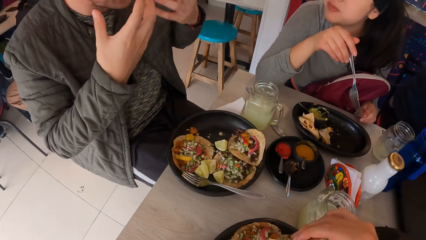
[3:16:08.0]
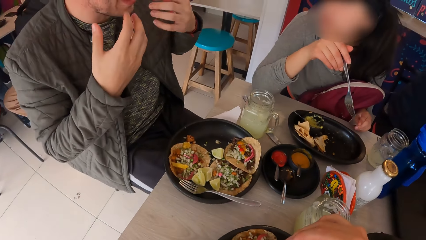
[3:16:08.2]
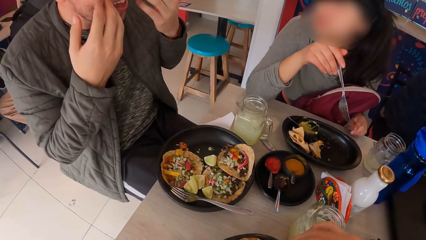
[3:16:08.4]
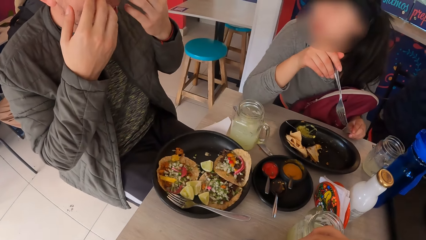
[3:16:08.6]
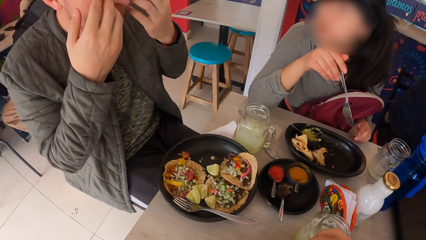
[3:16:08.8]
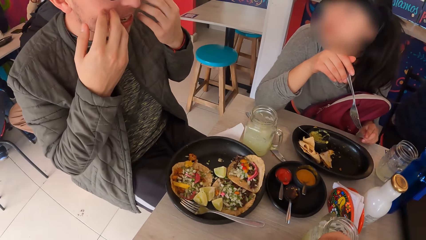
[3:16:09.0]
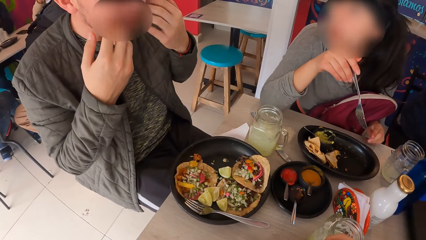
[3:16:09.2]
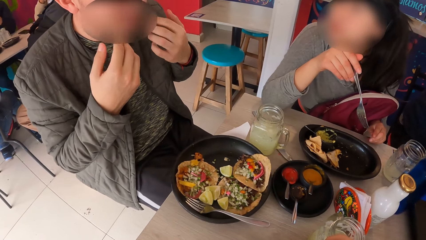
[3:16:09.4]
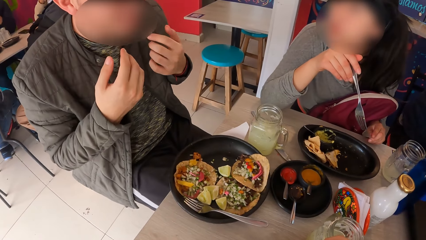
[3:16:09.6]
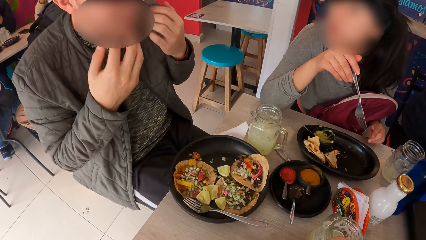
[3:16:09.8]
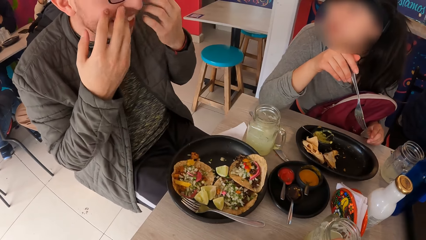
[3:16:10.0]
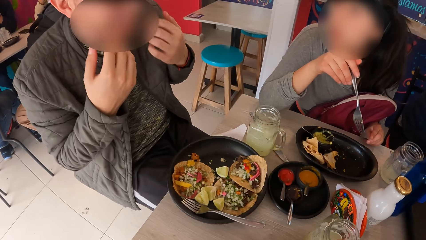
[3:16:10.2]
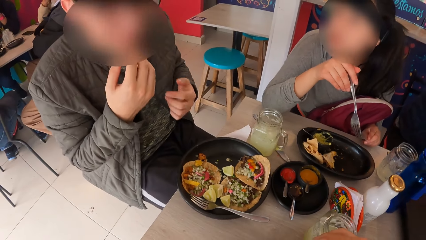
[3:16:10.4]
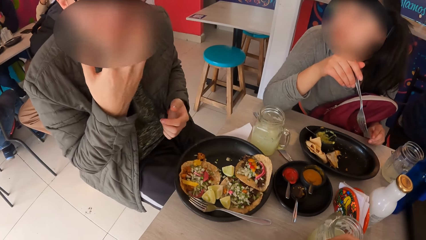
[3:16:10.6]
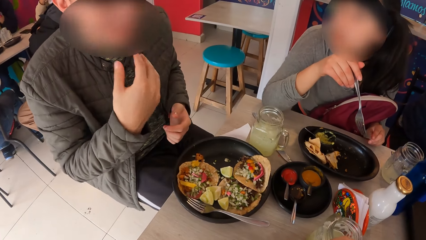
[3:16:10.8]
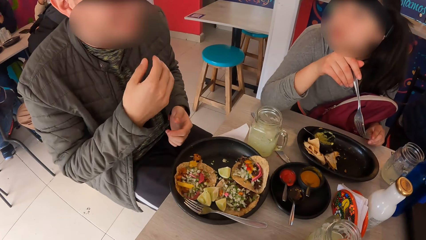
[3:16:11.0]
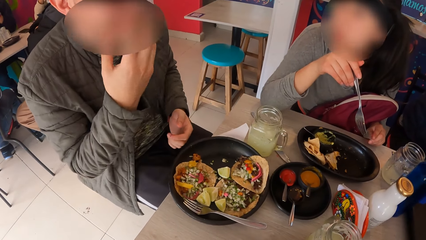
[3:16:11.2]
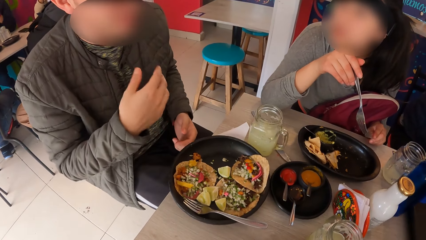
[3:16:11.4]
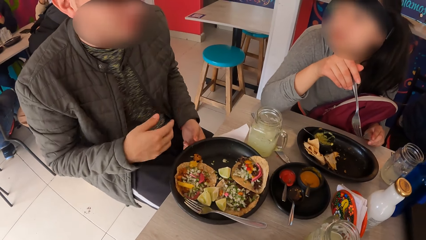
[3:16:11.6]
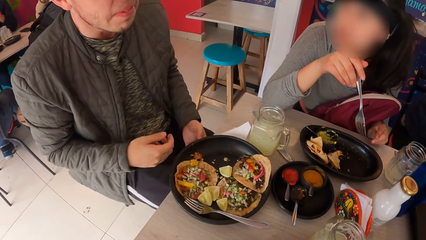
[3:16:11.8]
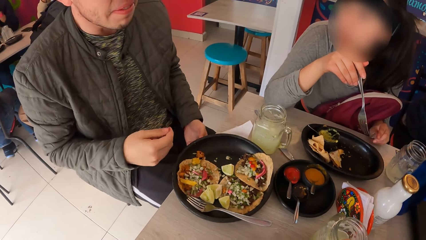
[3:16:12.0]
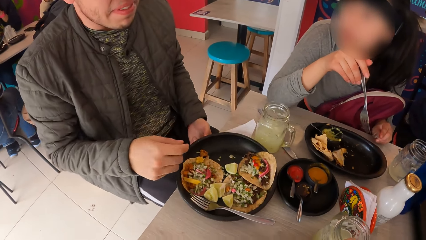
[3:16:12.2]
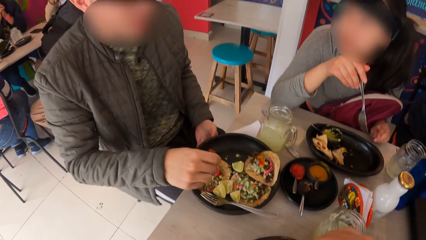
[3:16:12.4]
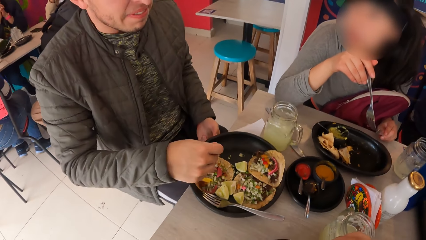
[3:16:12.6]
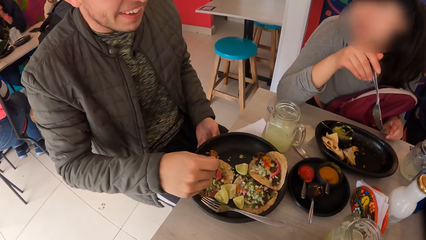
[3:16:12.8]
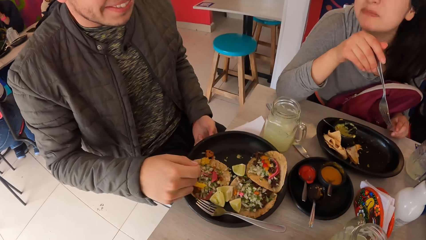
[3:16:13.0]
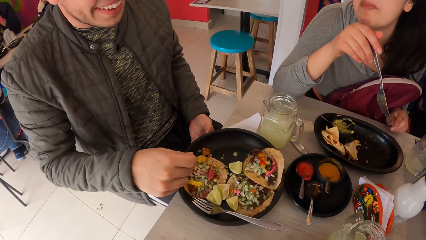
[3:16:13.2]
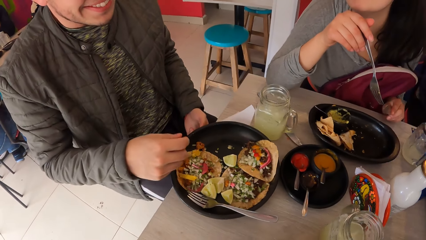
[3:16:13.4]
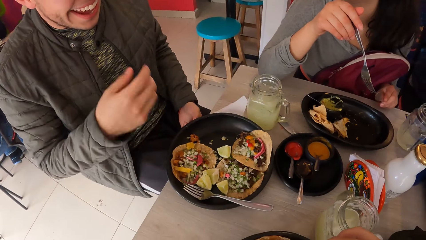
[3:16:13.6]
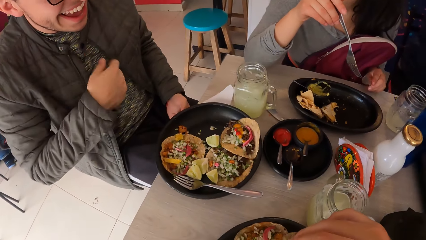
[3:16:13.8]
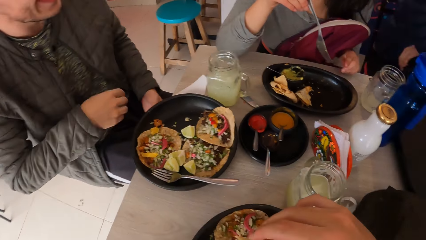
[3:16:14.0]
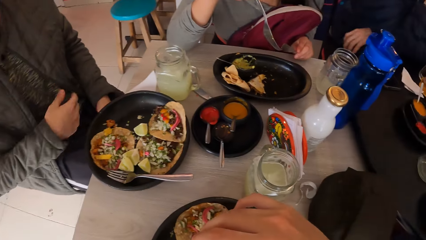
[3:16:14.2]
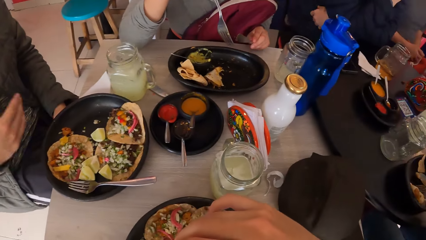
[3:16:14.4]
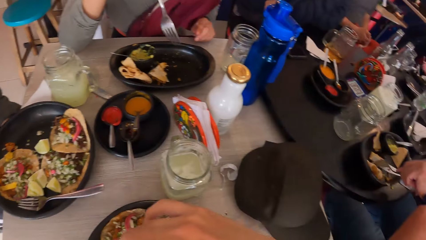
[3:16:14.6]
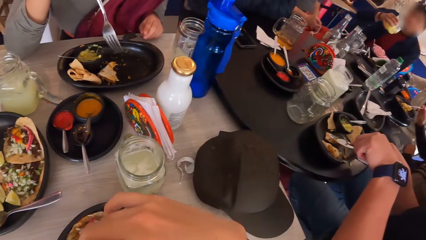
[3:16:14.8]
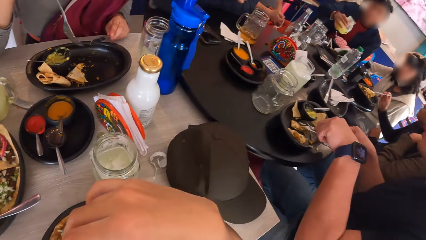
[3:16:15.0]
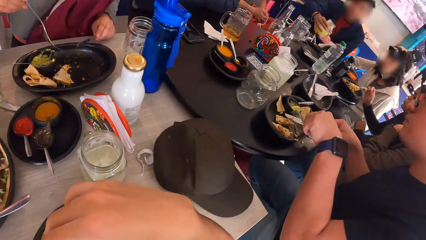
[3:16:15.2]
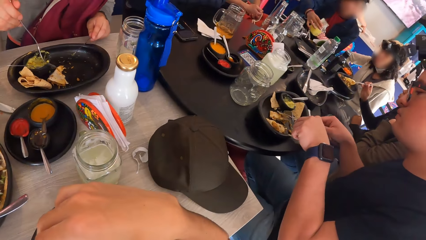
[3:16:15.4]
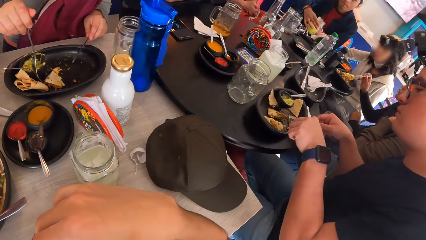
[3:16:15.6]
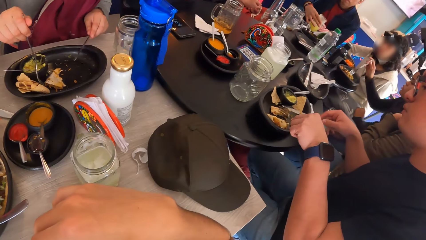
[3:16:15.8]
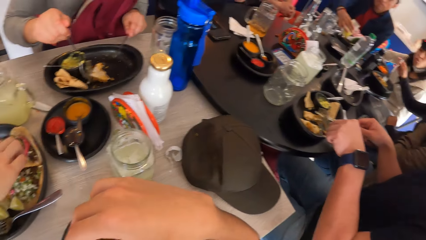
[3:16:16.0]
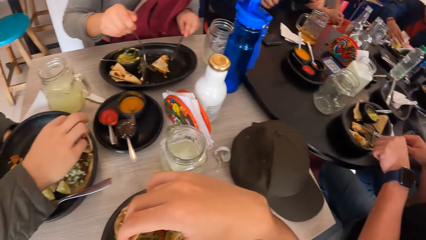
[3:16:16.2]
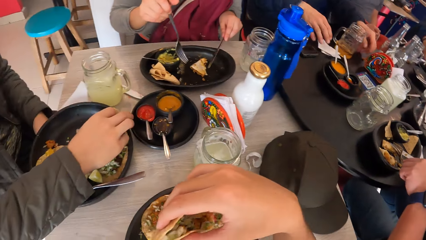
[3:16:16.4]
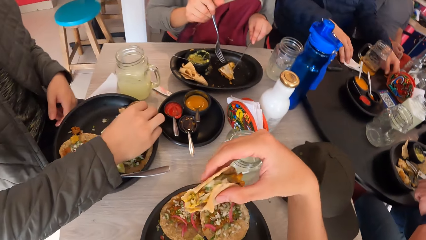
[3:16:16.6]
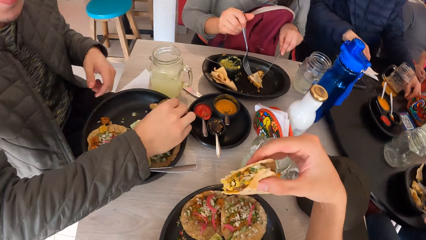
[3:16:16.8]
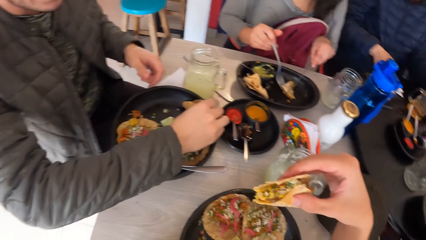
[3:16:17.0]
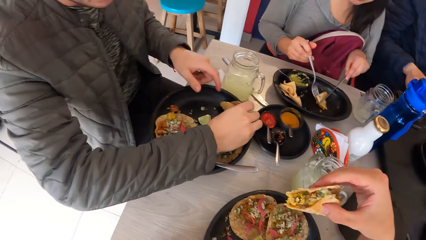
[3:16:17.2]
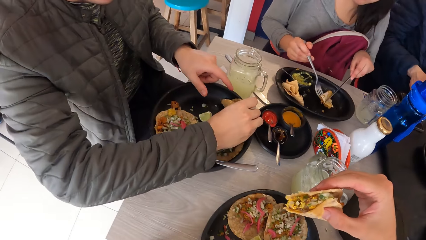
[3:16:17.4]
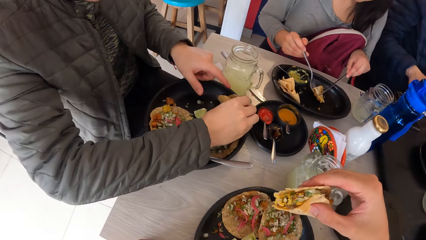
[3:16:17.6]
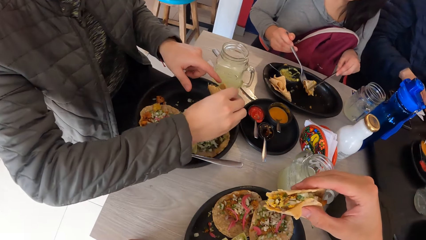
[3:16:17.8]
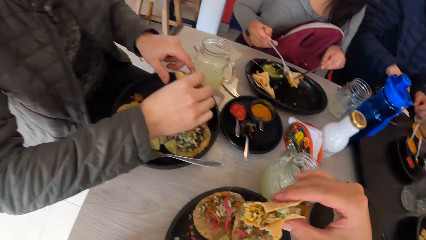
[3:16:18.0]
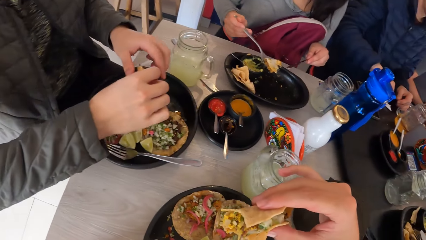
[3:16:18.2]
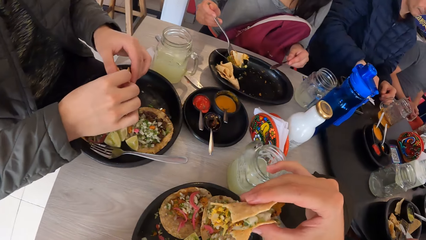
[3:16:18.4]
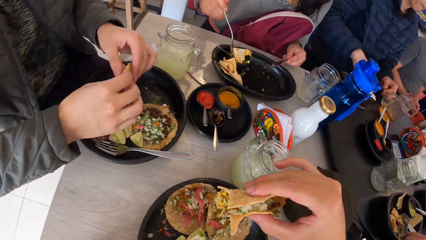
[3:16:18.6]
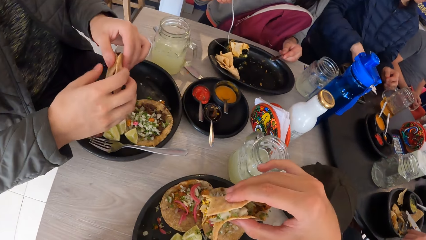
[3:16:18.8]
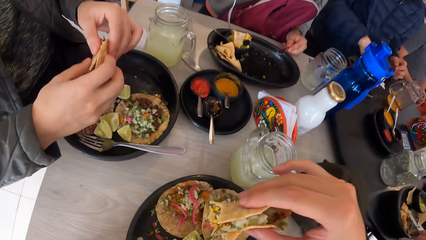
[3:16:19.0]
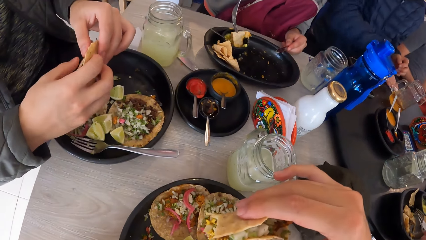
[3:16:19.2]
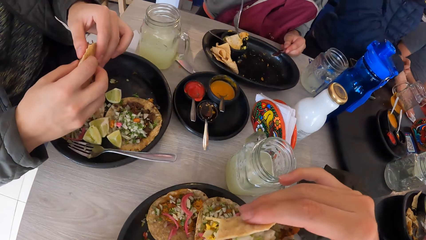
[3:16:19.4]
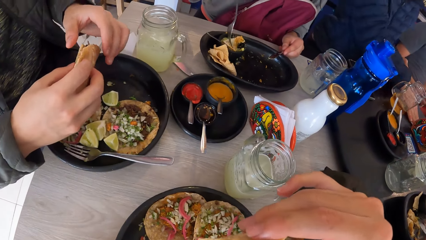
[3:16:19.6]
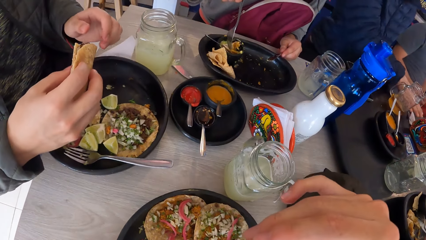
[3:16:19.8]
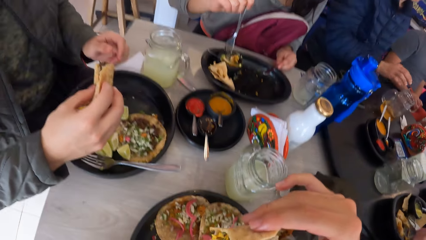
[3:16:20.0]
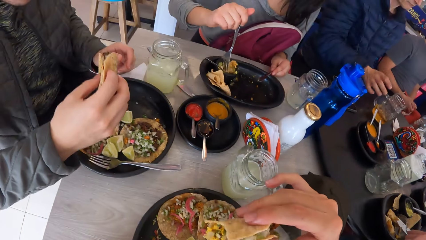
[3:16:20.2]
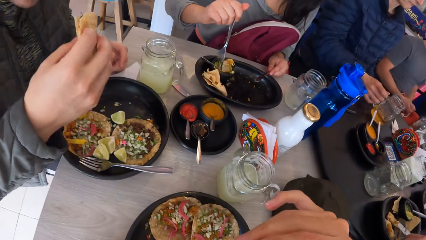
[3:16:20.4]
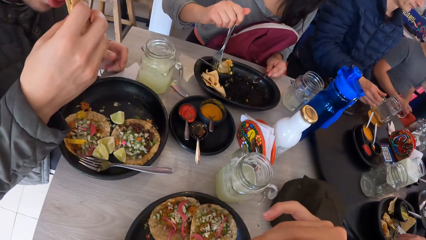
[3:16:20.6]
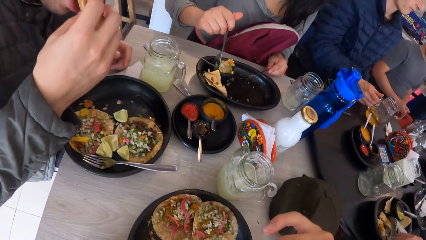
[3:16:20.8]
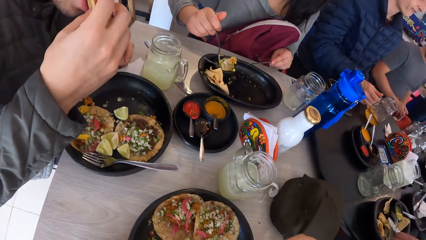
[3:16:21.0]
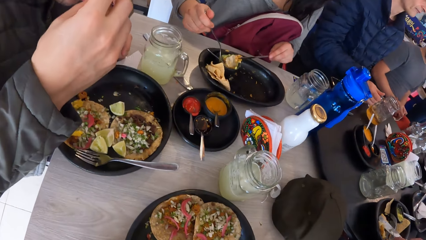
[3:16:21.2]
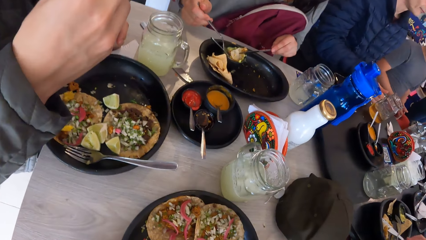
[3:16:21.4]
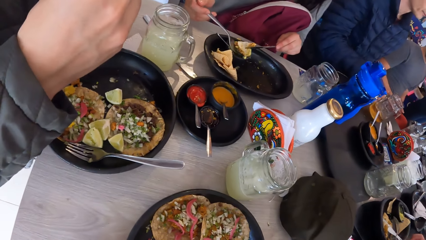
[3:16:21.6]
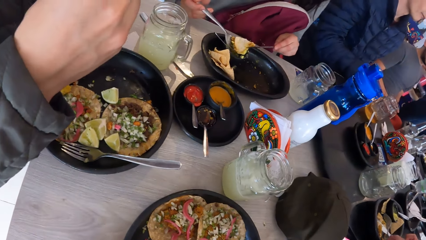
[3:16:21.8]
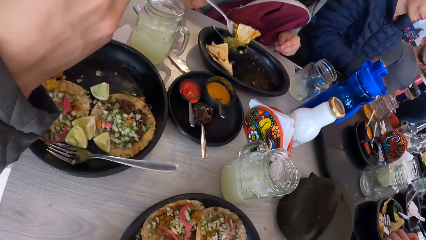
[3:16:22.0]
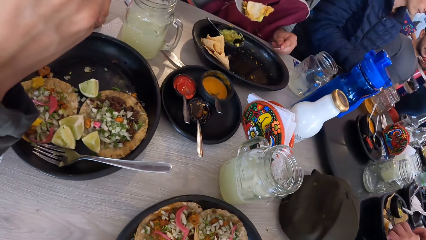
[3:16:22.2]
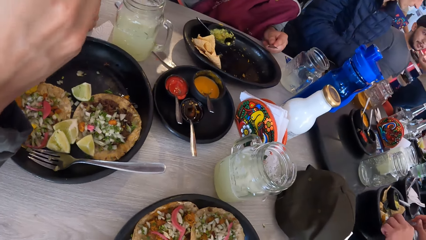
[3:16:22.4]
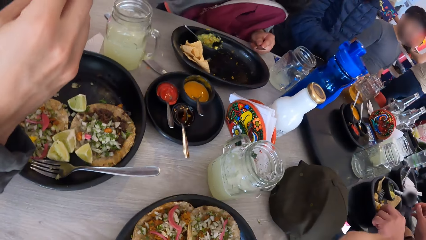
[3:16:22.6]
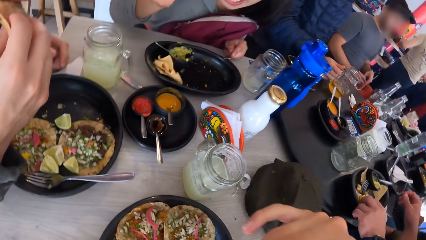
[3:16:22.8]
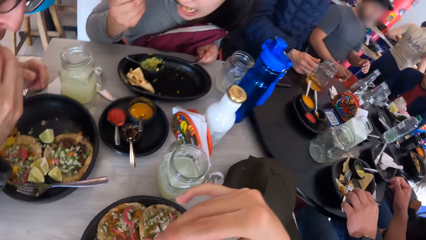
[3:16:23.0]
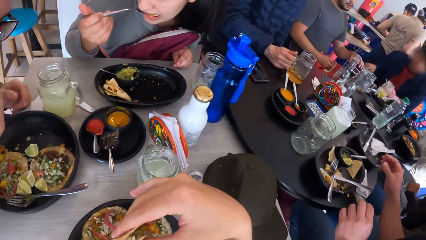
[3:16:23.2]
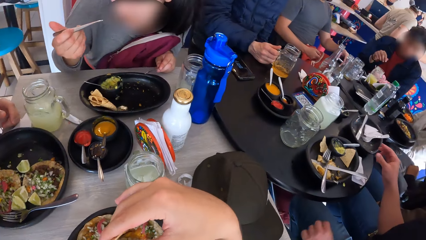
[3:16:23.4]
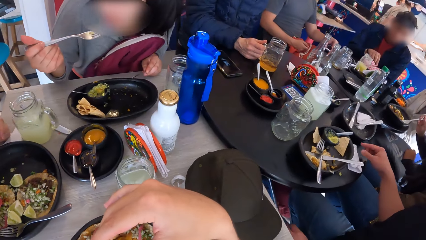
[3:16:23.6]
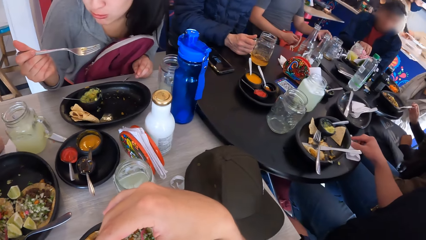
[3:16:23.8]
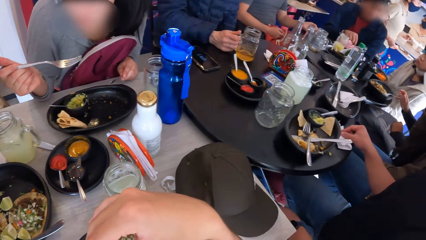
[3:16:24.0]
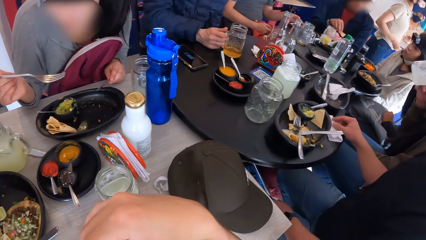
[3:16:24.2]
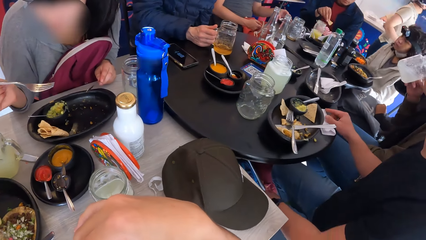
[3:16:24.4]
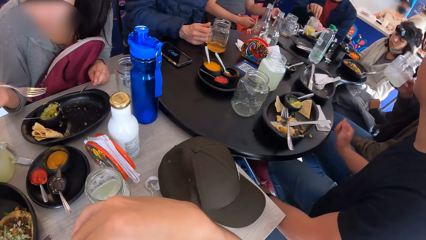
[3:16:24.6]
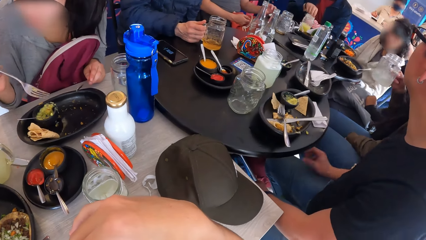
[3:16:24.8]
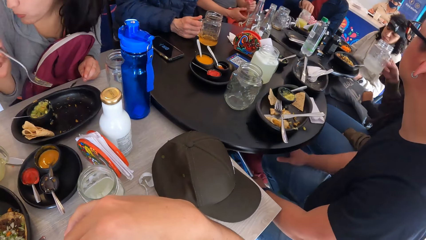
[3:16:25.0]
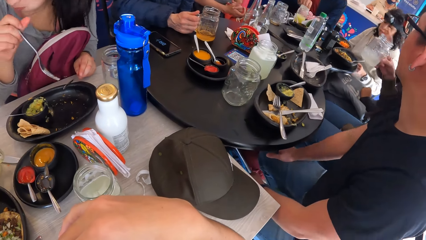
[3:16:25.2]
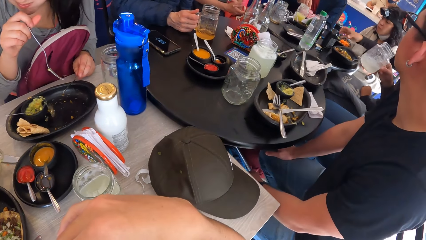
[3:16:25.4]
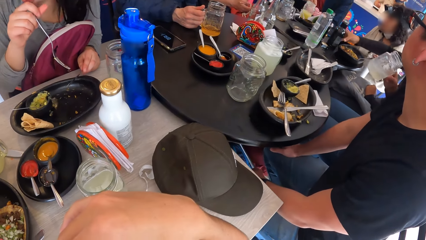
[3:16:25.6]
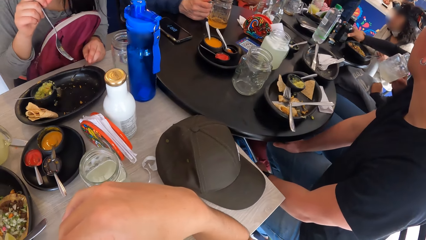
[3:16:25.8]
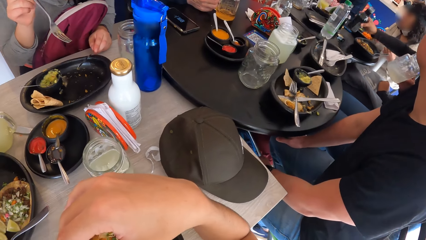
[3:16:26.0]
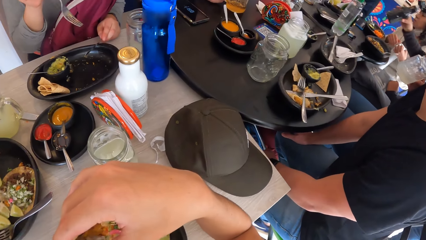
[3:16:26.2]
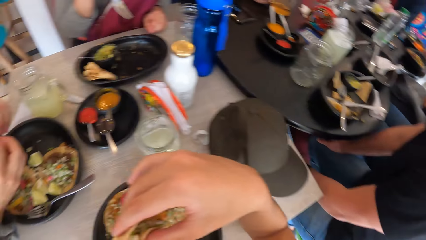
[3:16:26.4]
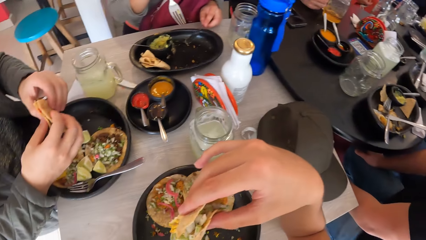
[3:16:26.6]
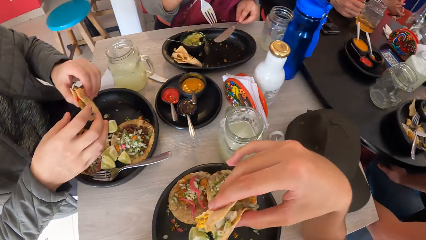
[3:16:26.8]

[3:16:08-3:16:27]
A man waves gestures. The camera wearer looks around. A woman takes a taco from the plate with the fork and knife in both hands. The man picks up a taco from the plate with his right hand. The man holds the taco with his left hand. The woman puts the taco into the sauce bowl with the fork in her right hand. The woman presses the taco into the bowl with the fork in her right hand. The man puts the taco into his mouth with his right hand. The camera wearer eats a taco. The woman takes the taco from the bowl with the fork in her right hand. The woman puts the taco into her mouth with the fork in her right hand. The camera wearer looks around.
